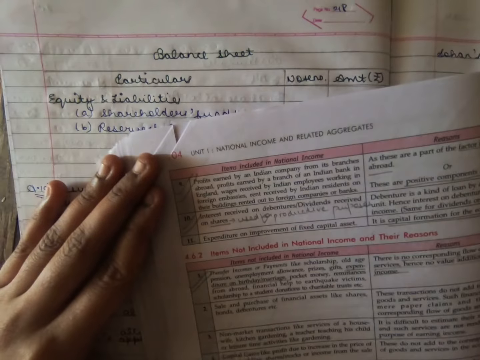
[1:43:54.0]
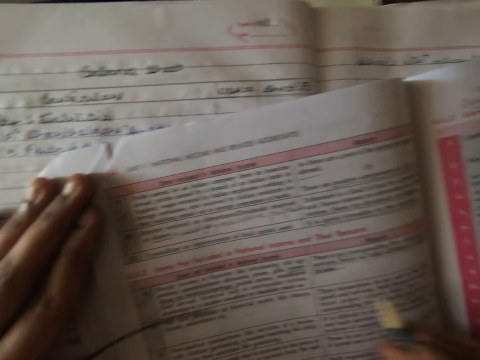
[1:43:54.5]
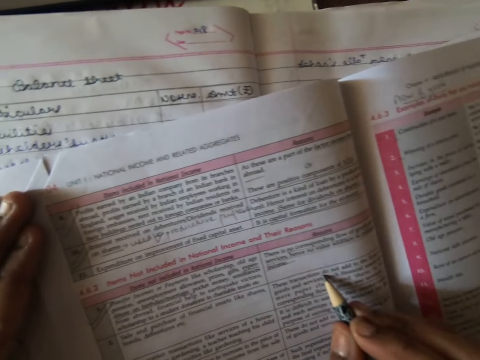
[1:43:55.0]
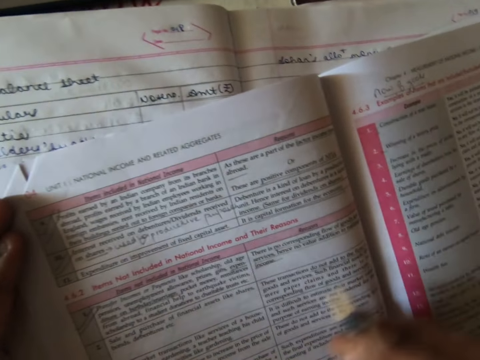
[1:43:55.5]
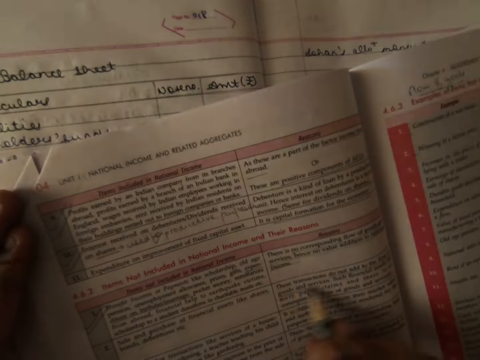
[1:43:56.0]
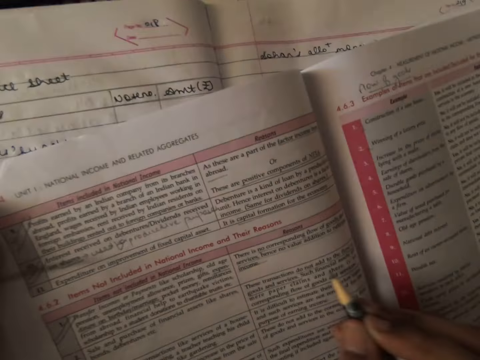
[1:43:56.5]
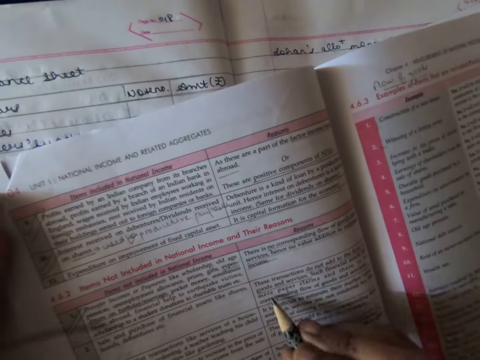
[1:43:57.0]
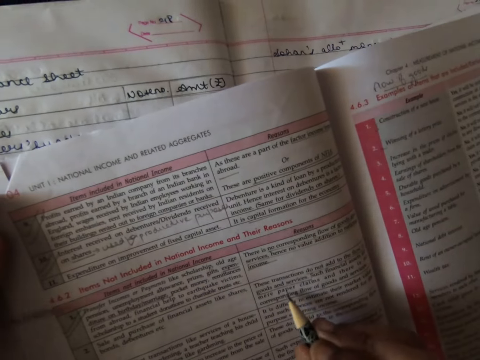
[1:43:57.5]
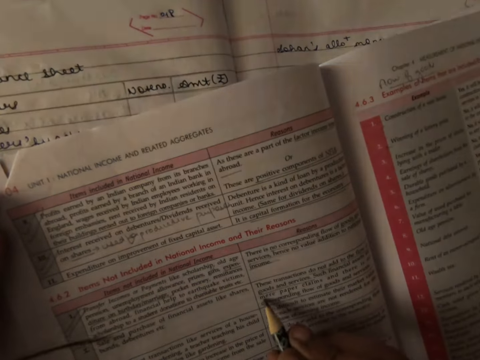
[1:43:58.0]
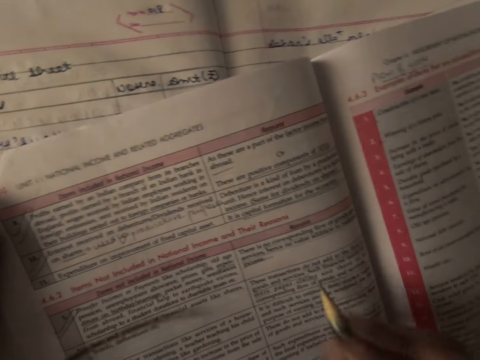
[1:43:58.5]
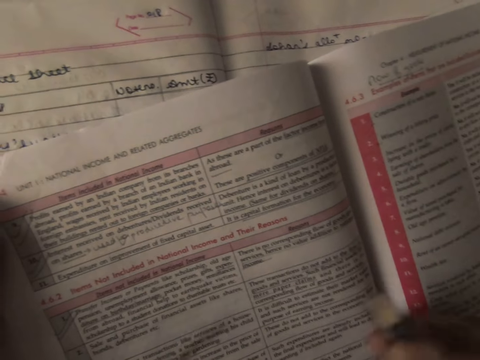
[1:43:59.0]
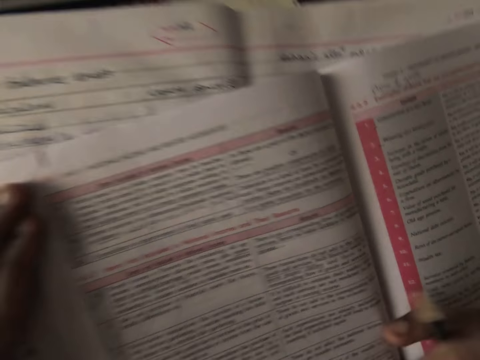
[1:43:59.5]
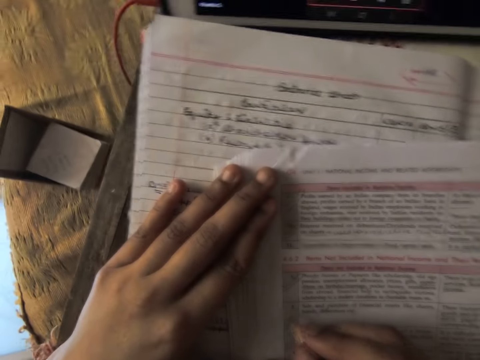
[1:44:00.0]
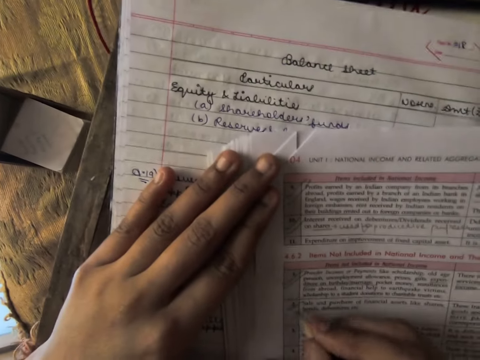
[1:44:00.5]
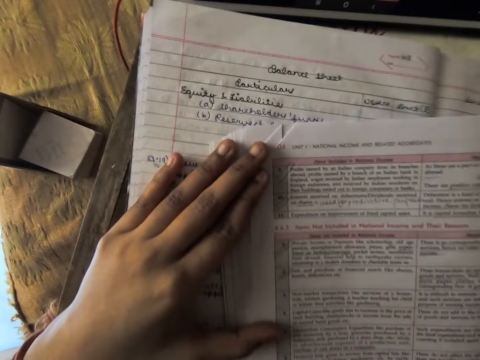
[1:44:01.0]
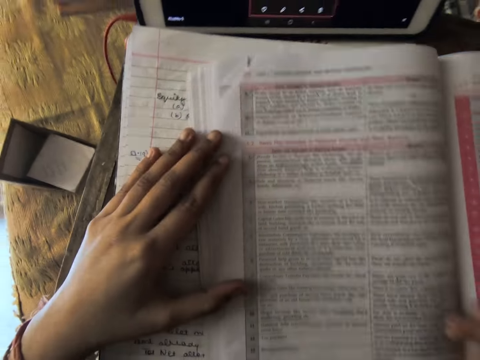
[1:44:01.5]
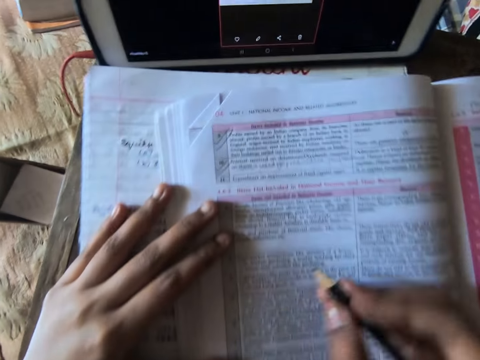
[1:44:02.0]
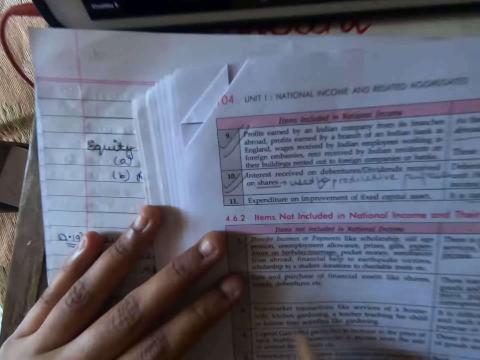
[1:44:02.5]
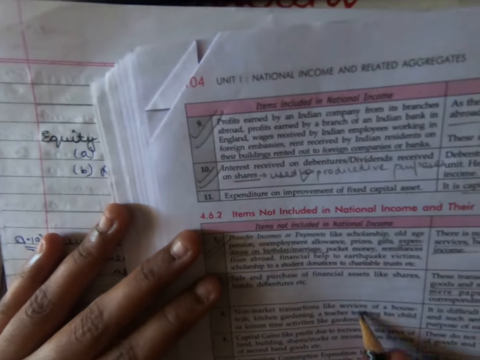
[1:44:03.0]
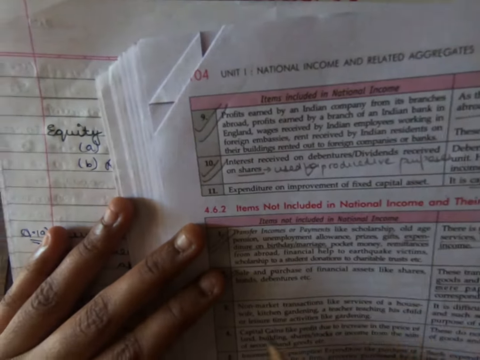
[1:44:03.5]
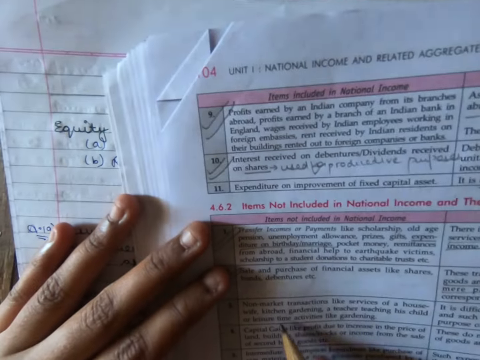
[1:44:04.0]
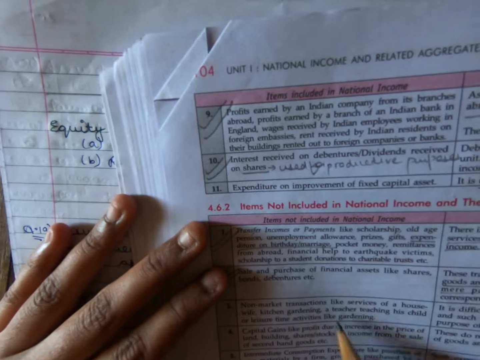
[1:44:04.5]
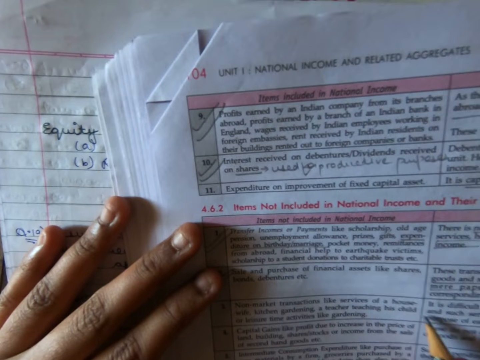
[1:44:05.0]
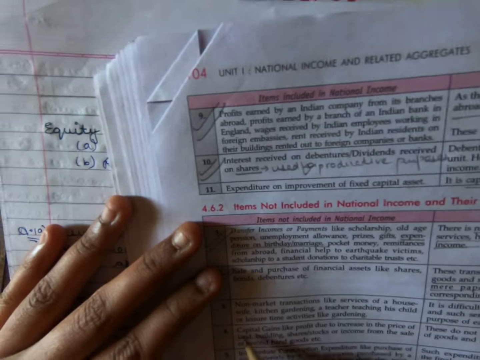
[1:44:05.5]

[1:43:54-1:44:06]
The camera wearer underlines words on the book. He points at the book with a pencil. He underlines words on the book. He marks the book with the pencil. He moves the book with his hand. He points at the book with the pencil.

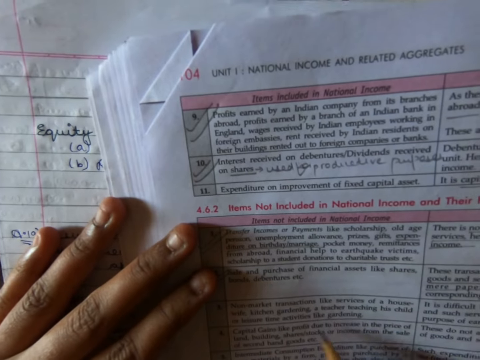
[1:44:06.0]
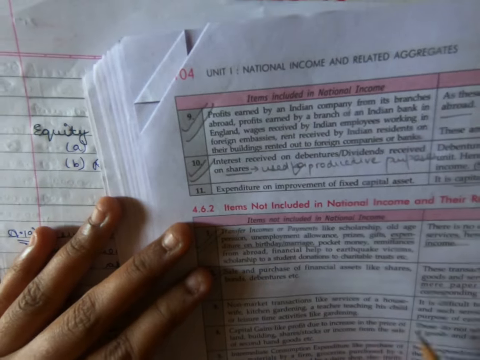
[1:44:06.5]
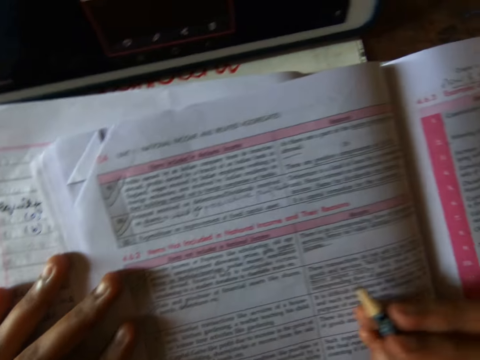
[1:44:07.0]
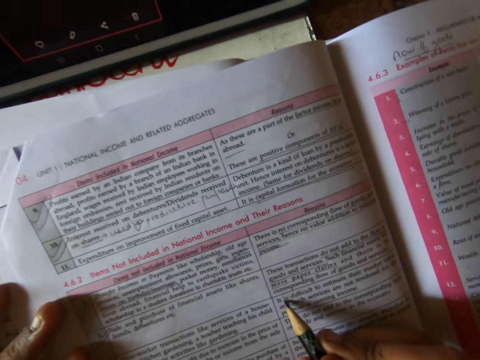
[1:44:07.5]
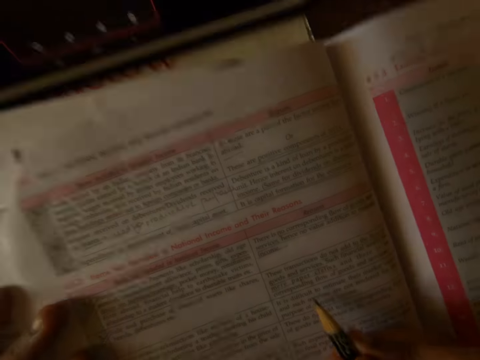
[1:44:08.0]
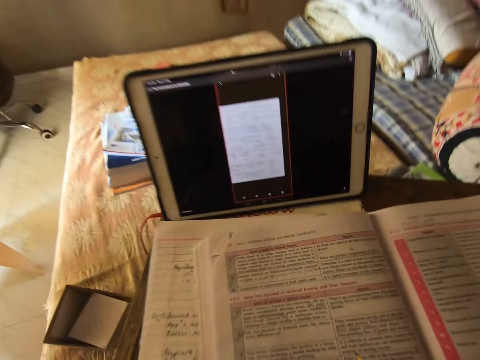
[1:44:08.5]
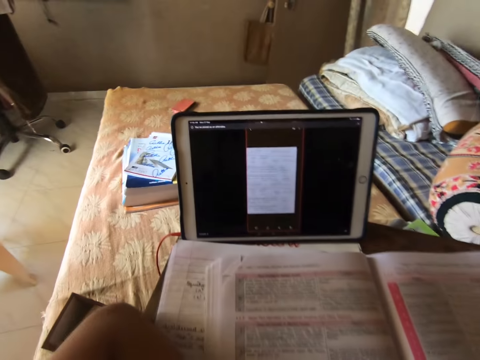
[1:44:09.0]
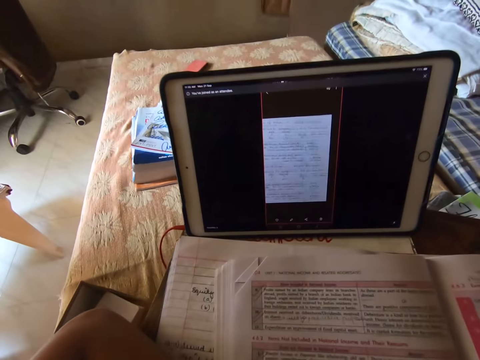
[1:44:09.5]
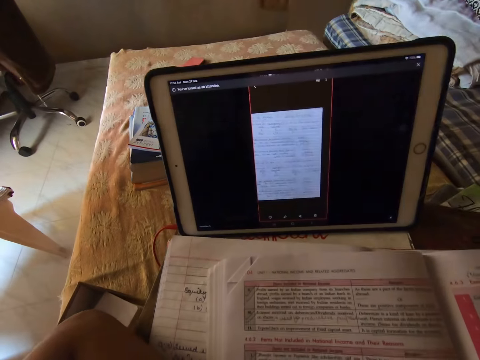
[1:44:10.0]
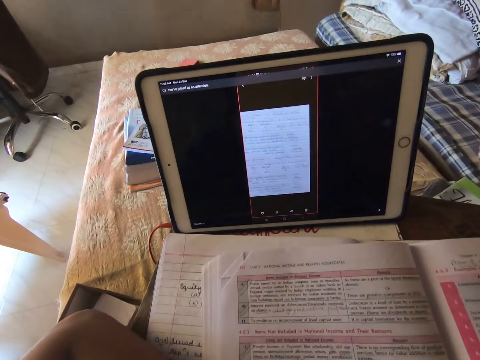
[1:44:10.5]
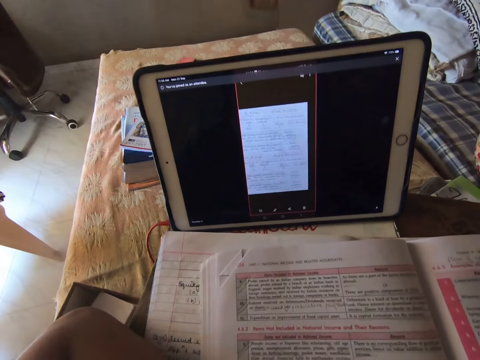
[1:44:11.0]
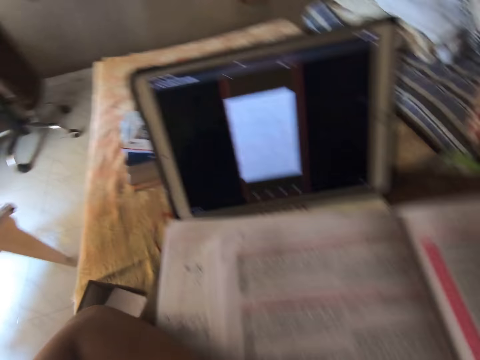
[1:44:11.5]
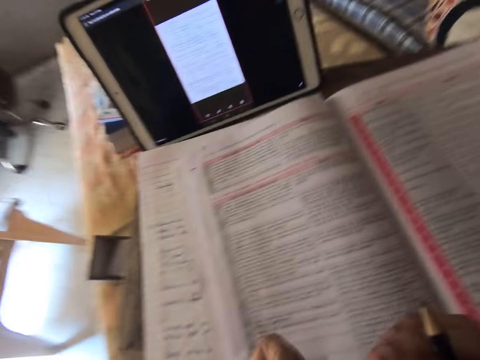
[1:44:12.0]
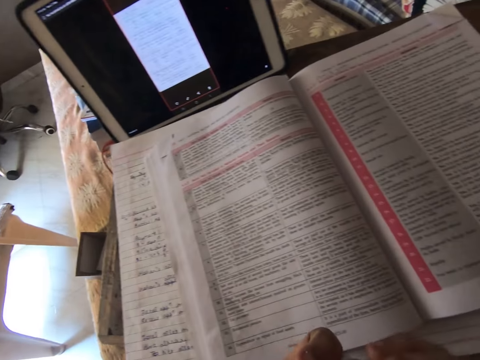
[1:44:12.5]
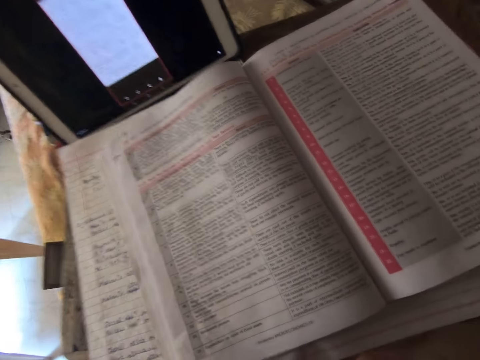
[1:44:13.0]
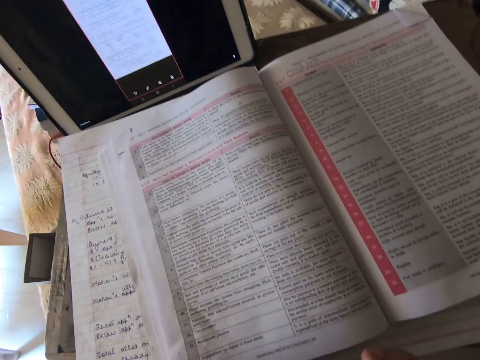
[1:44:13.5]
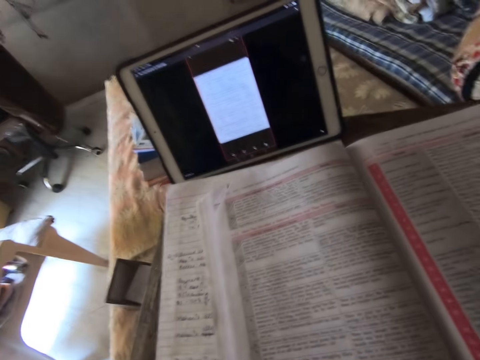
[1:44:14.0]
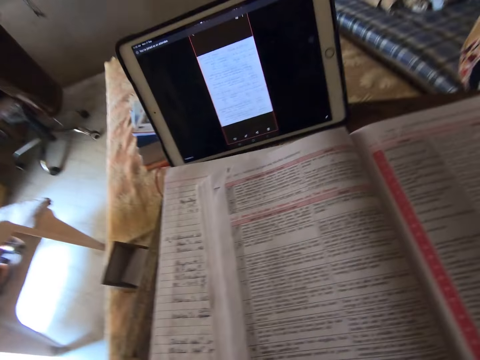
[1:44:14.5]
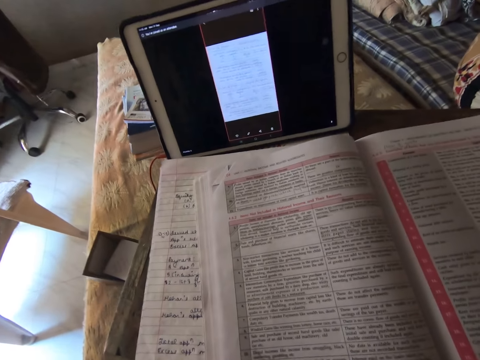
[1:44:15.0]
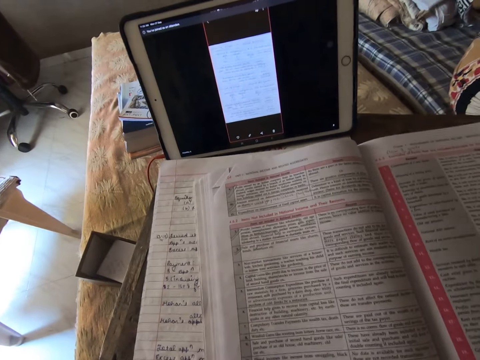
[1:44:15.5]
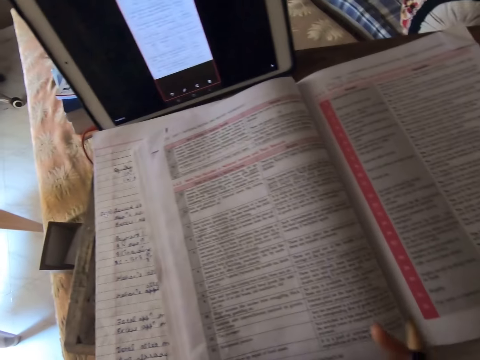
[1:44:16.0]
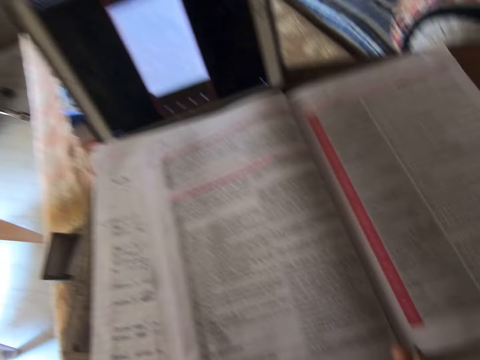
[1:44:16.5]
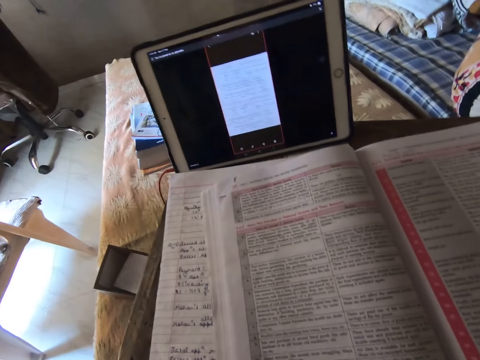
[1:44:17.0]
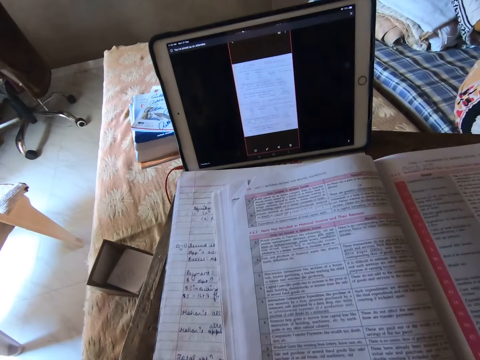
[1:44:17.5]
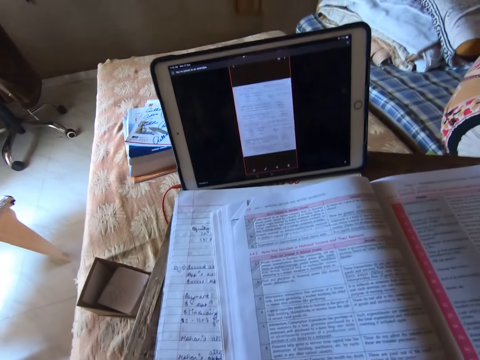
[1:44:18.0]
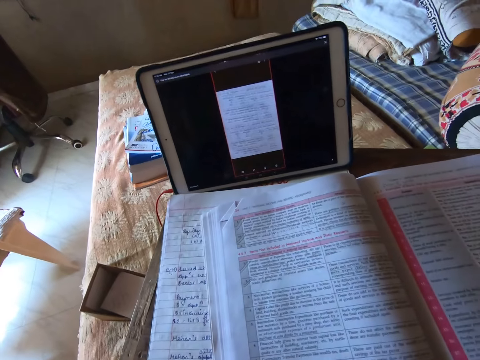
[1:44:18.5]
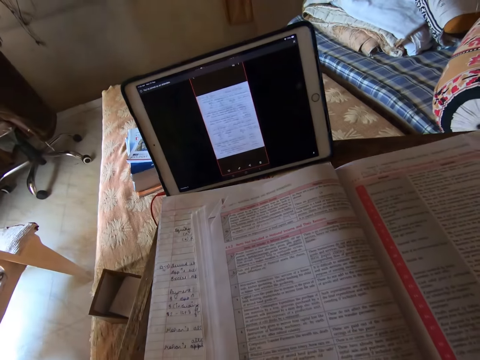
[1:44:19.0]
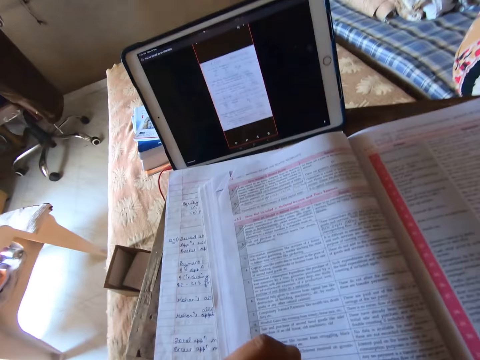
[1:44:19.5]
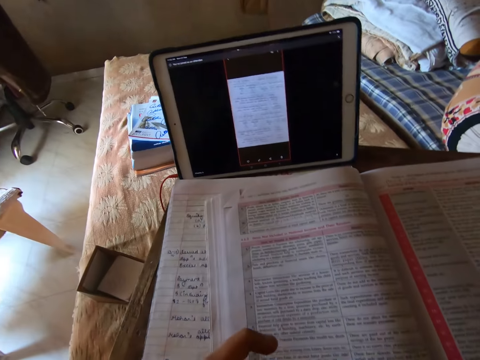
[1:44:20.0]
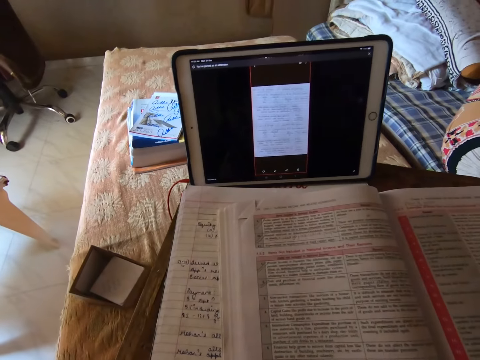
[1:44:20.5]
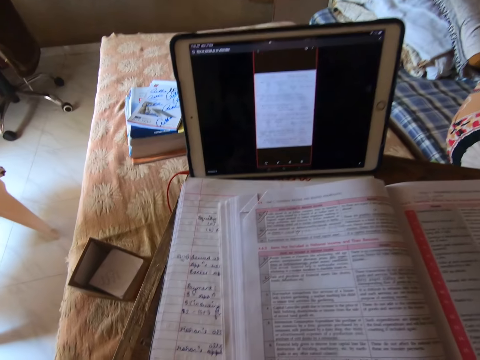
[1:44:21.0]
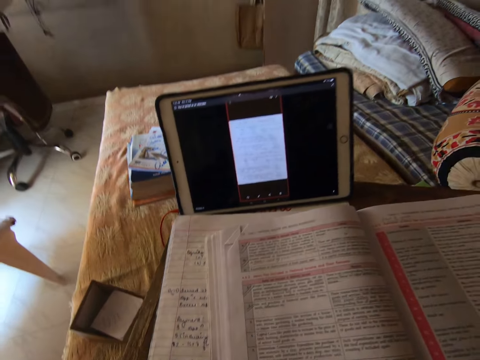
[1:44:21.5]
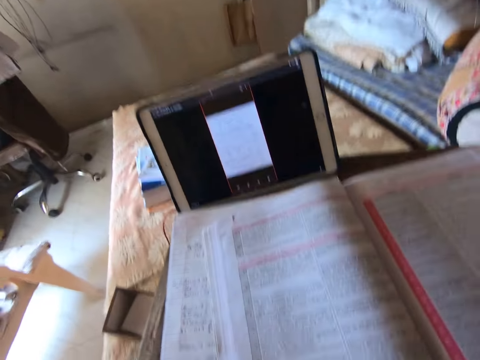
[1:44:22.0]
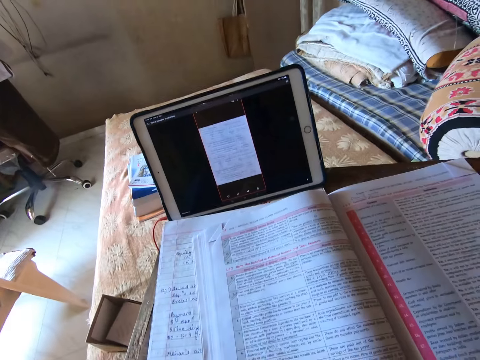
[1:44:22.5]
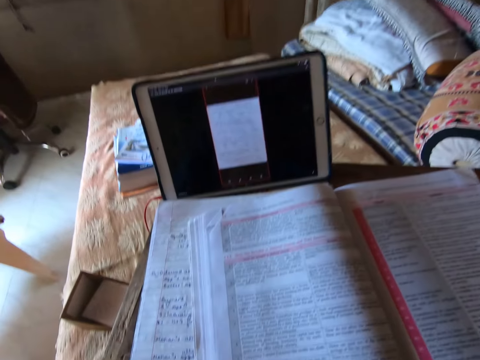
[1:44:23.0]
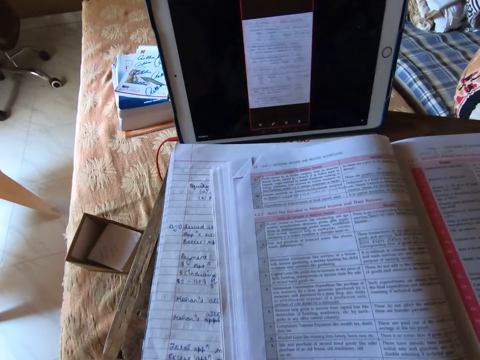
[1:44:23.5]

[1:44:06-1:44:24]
The camera wearer looks at the laptop. They look at the book.
